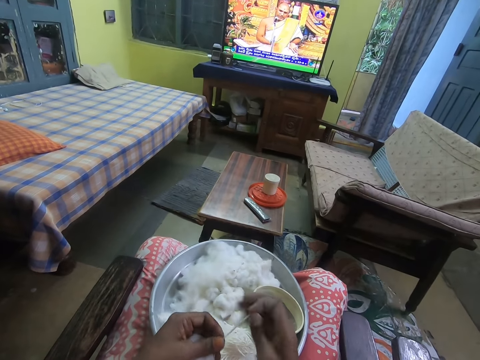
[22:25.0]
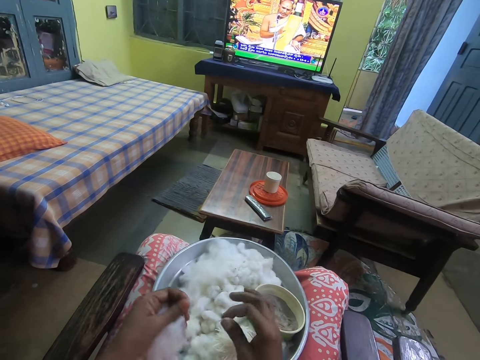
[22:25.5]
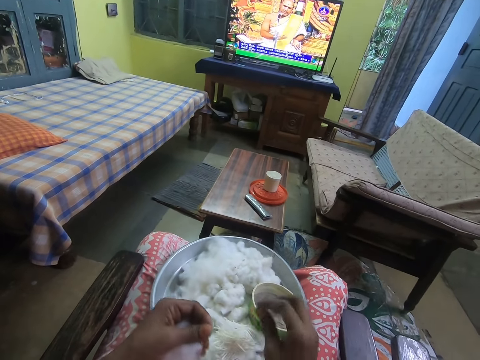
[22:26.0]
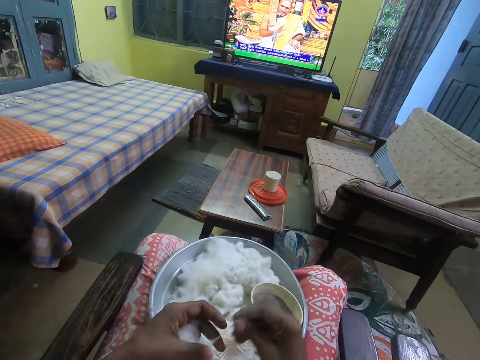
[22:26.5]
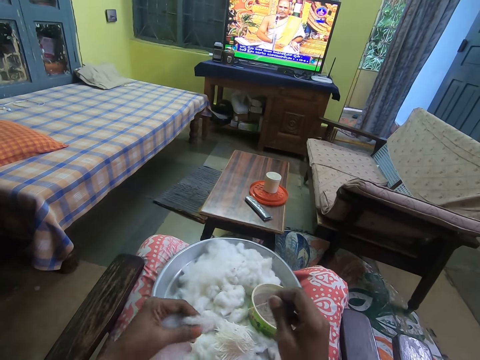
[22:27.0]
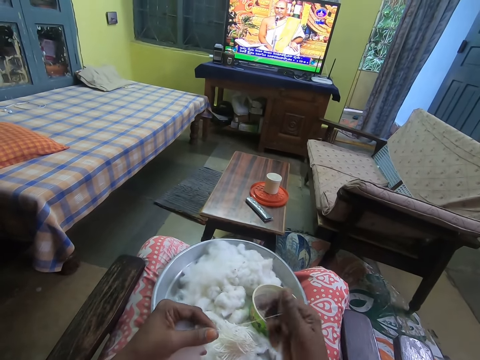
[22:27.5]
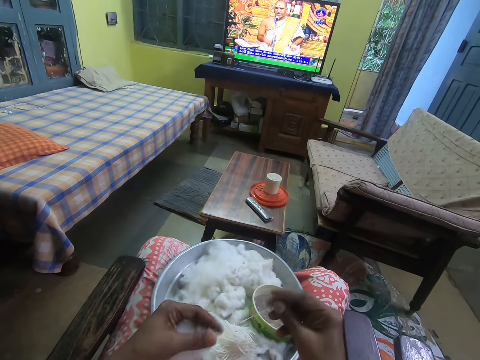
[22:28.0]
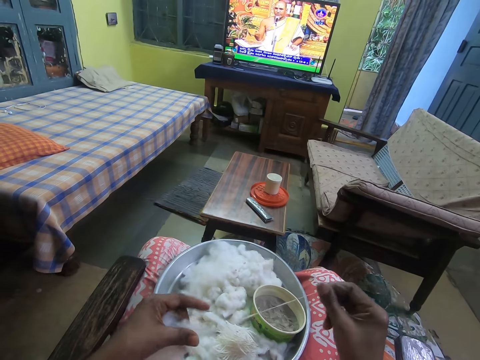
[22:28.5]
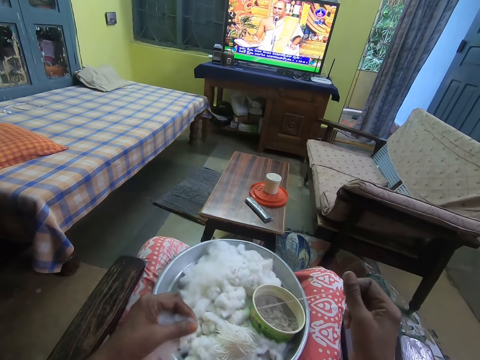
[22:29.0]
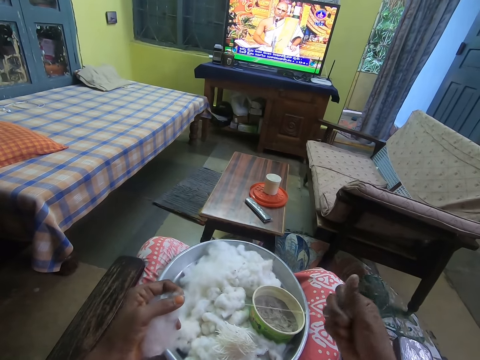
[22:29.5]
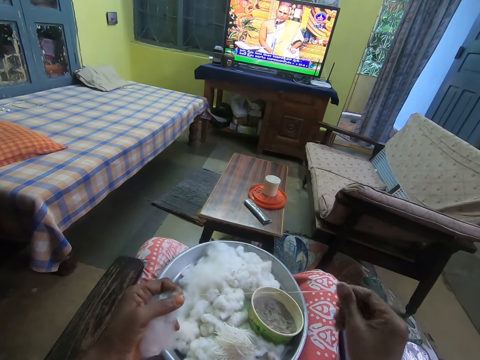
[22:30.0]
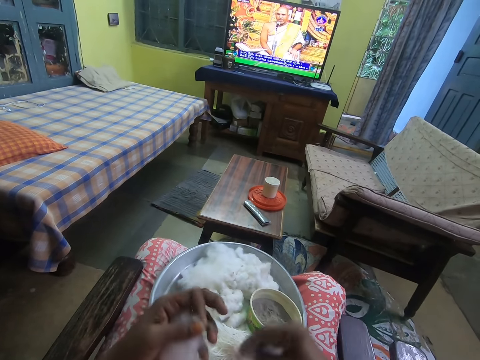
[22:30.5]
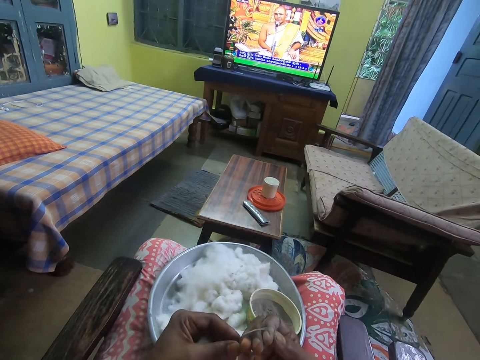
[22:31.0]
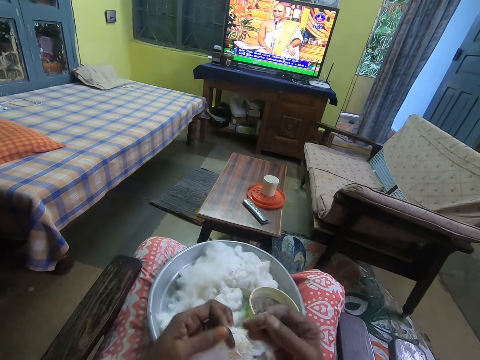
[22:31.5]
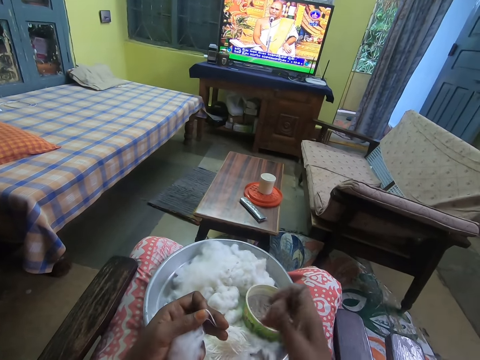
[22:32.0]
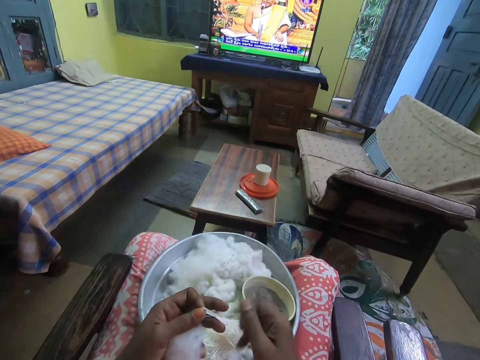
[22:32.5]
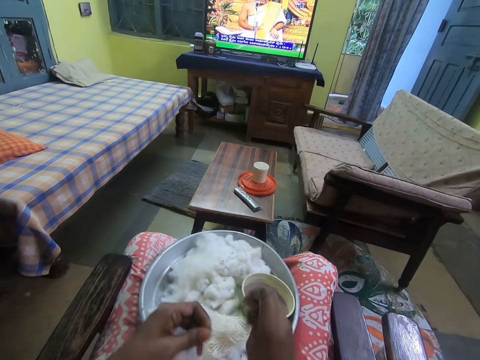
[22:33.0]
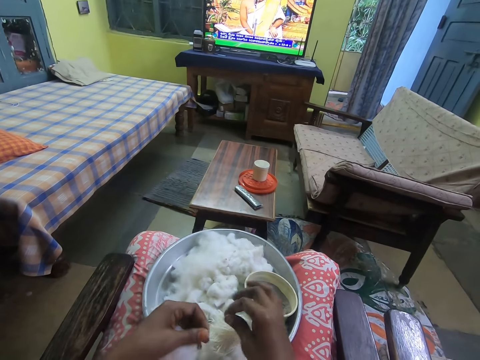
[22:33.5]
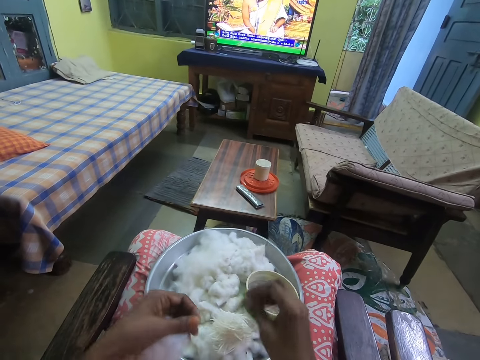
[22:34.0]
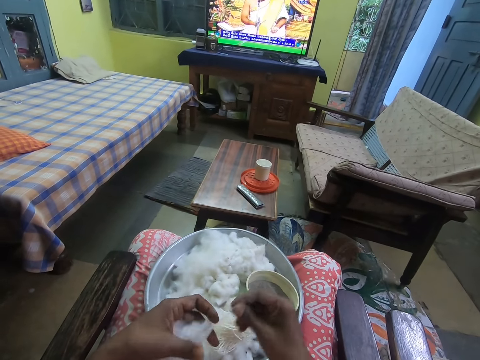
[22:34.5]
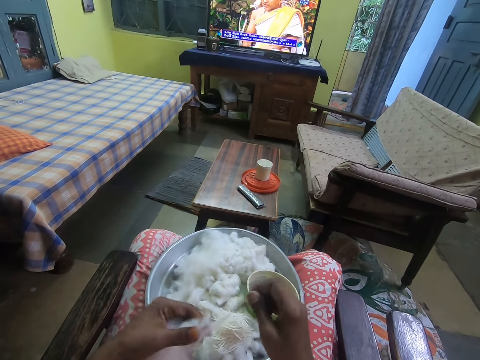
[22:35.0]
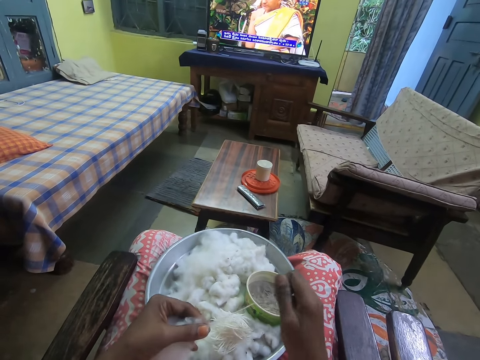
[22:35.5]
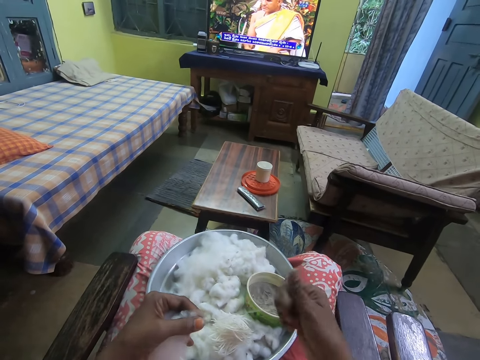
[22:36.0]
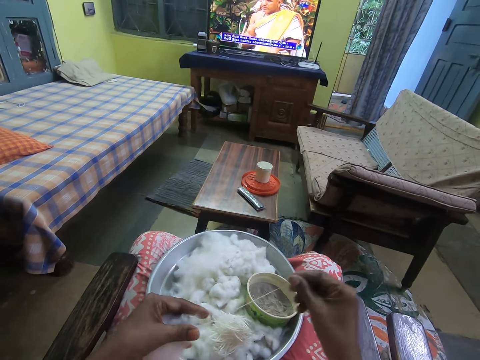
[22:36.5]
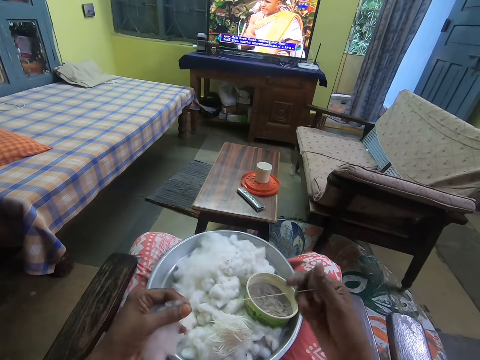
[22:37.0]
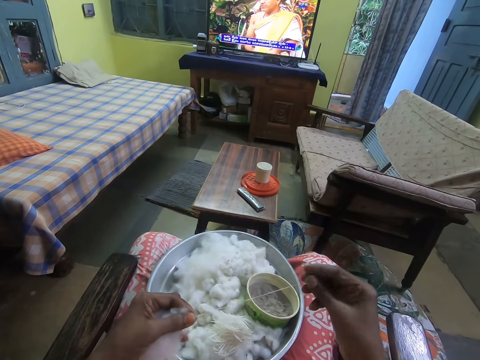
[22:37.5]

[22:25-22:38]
The camera wearer rolls the cotton wool. They place the cotton in her right hand on the tray. They pull the ball of cotton in her left hand with her right hand. They twist the cotton with her right hand. They wrap the cotton around her right hand. They pull the cotton wool with his hand. They twist the cotton with her hands. They place the cotton in her hands on the tray. They pull the ball of cotton in her left hand with her right hand. They hold the cotton wool with both hands. They twist the cotton with her right hand.

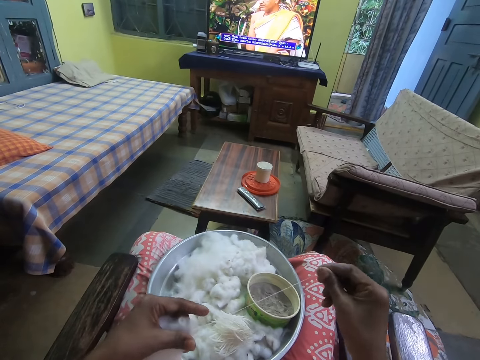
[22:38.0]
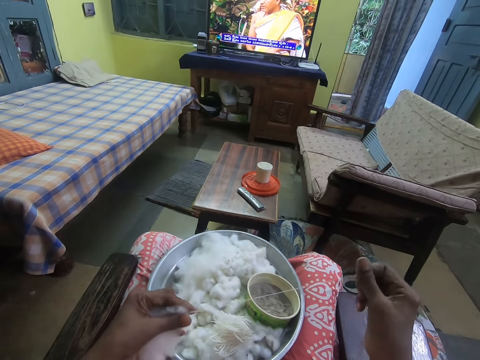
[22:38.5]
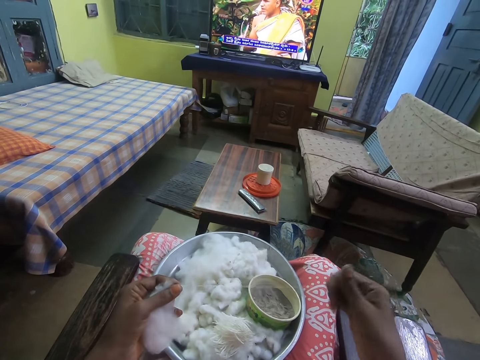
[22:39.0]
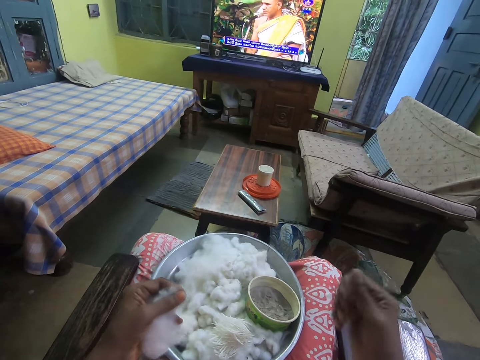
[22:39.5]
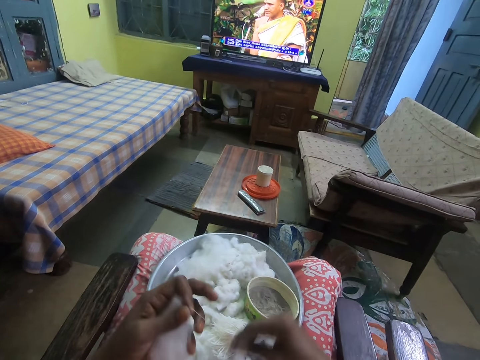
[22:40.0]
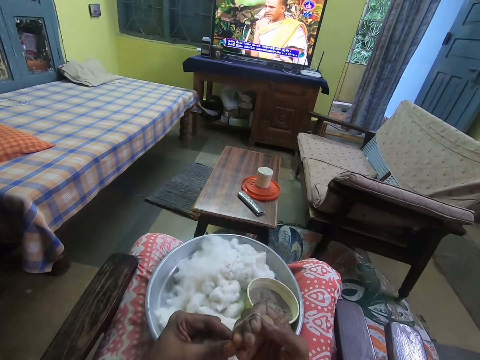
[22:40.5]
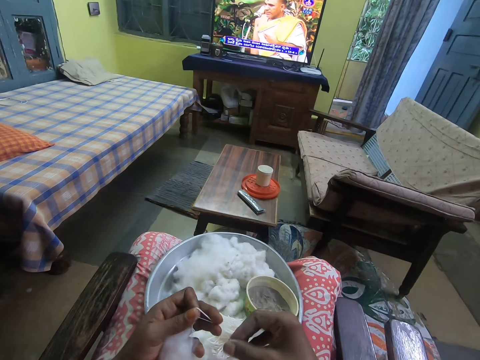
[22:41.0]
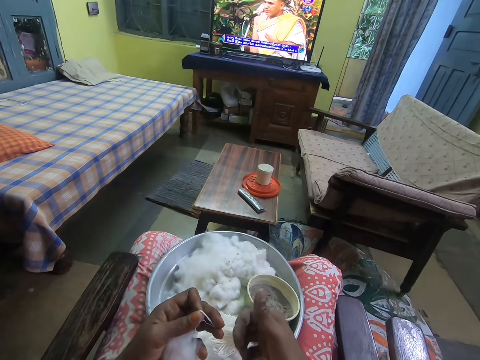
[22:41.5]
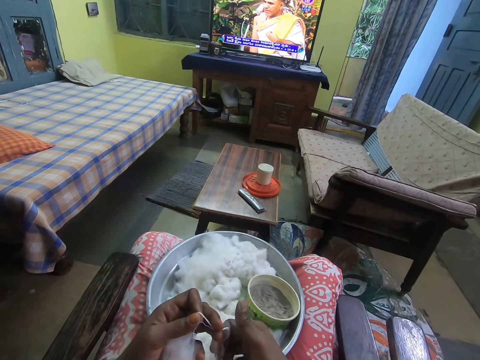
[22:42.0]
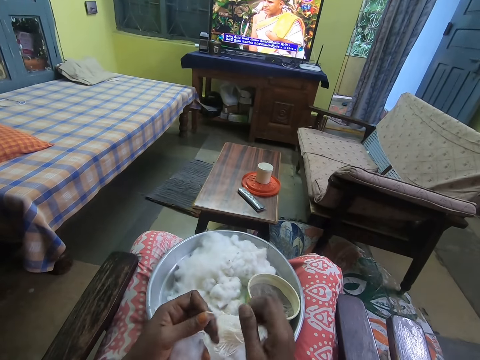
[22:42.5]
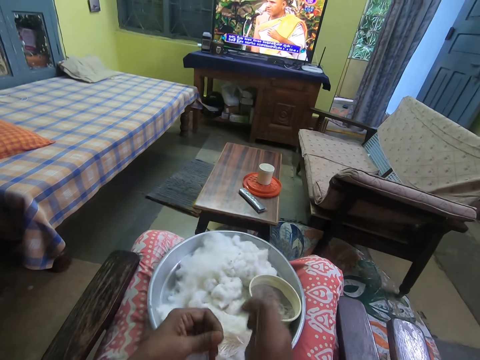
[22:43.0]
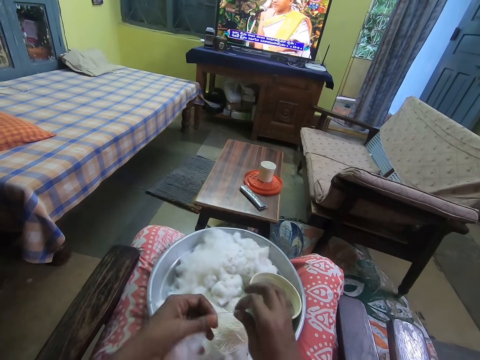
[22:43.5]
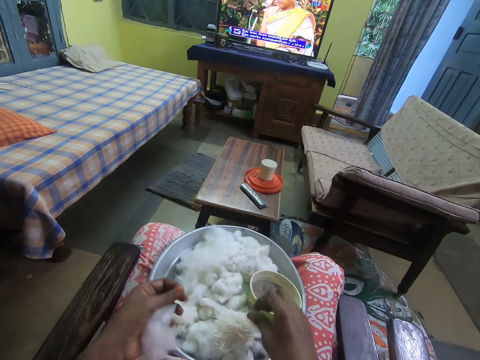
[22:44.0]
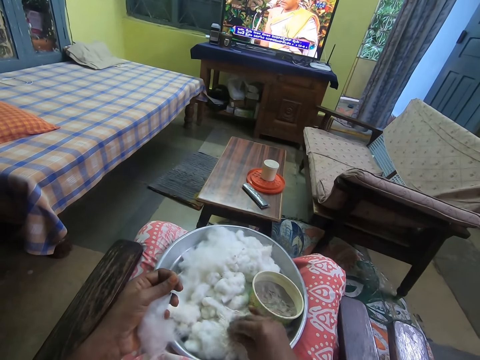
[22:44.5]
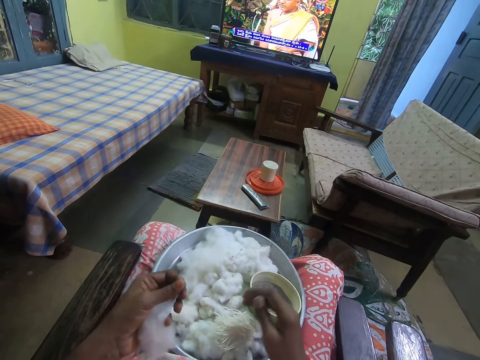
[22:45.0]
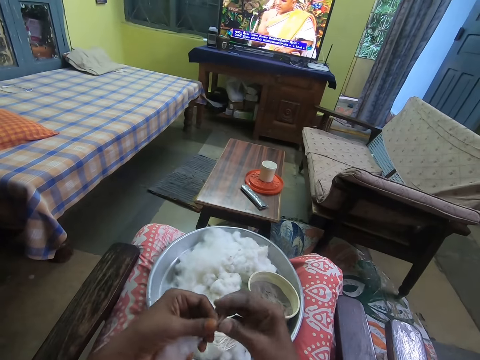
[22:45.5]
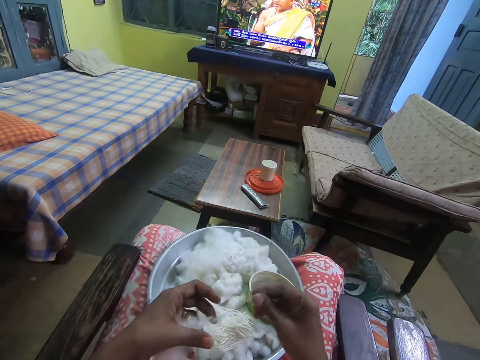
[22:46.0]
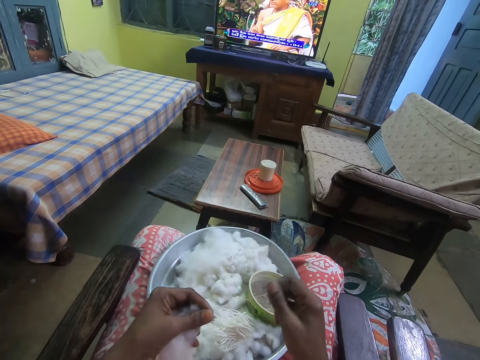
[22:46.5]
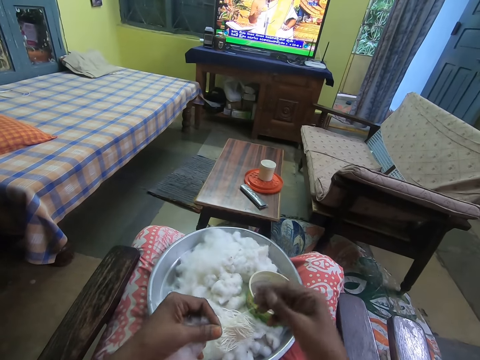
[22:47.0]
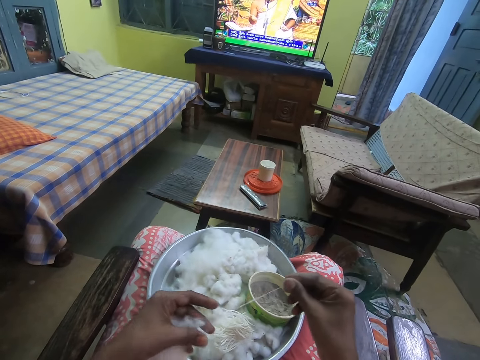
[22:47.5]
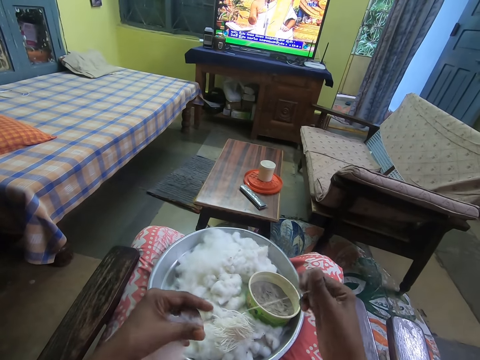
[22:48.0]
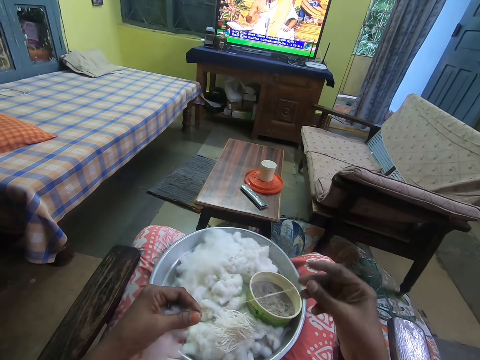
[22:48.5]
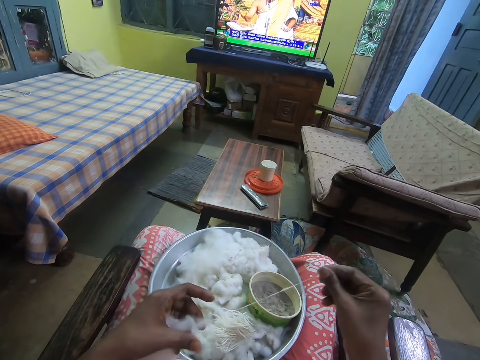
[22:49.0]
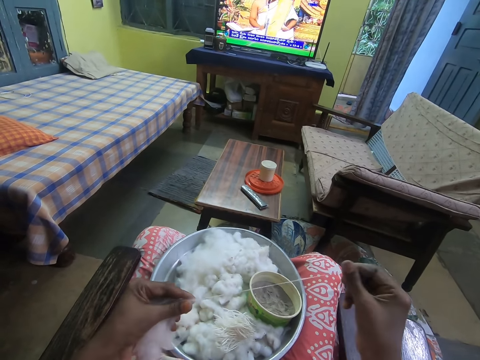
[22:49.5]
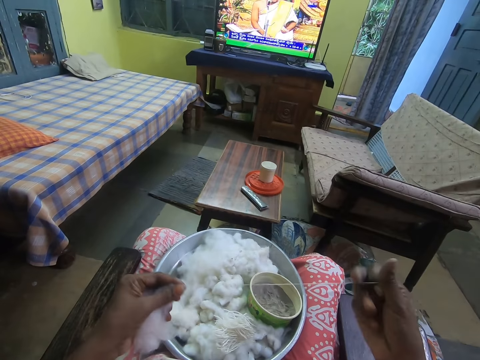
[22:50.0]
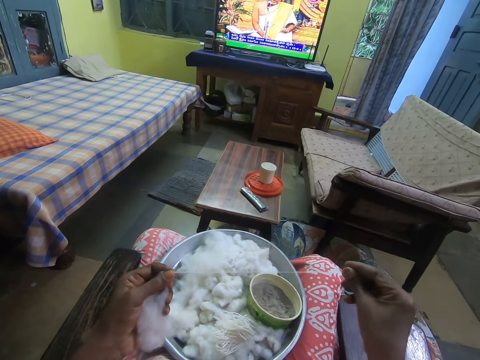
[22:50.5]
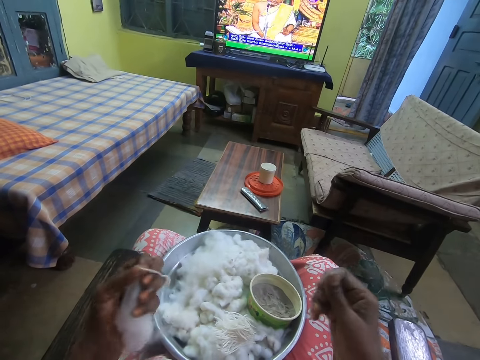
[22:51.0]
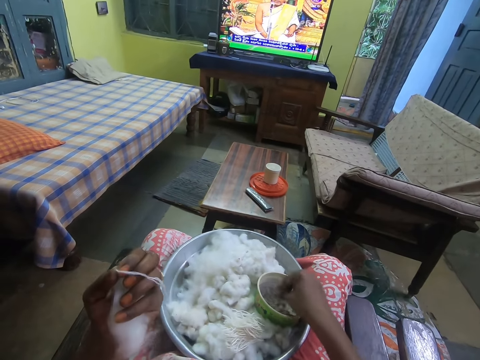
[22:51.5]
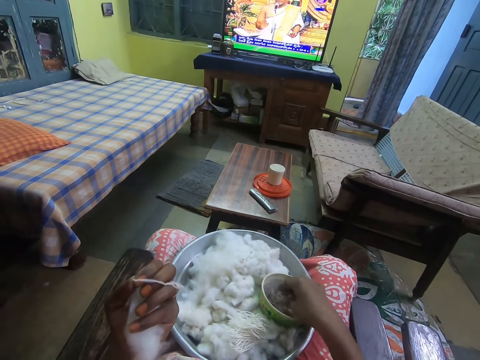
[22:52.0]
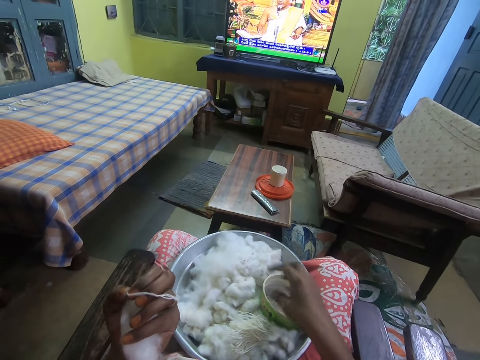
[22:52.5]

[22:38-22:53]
The camera wearer wraps the cotton around her right hand. They pull the cotton wool off his fingers. They twist the cotton with her hands. They roll the cotton wool. They place the cotton in her hands on the tray. They pull the cotton wool with his hand. They ply yarn from the wool in her left hand with her right hand. They dip her fingers in a bowl. They rub her right hand in a plate of sand. They lubricate her fingers.
